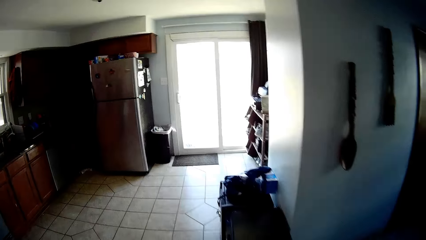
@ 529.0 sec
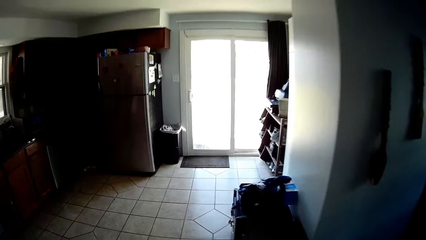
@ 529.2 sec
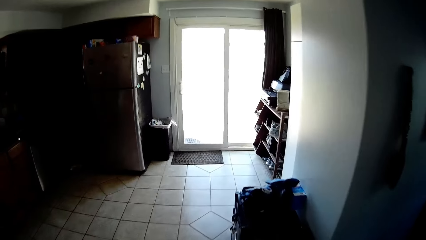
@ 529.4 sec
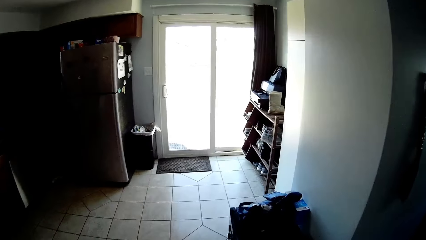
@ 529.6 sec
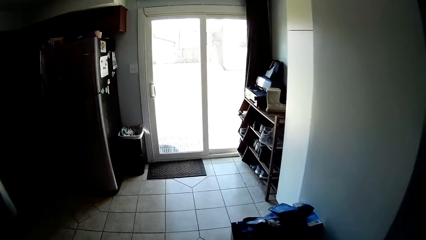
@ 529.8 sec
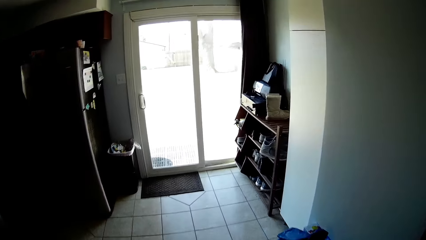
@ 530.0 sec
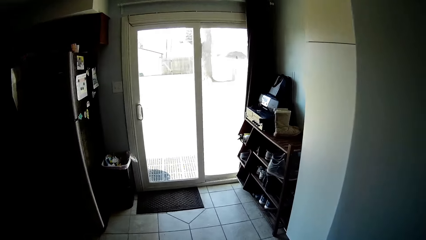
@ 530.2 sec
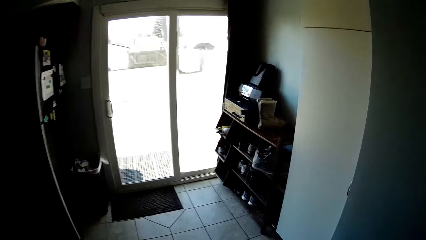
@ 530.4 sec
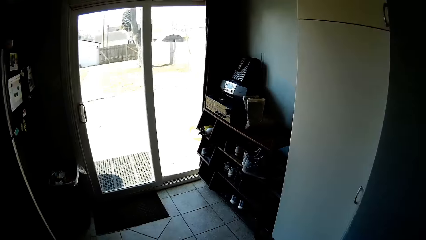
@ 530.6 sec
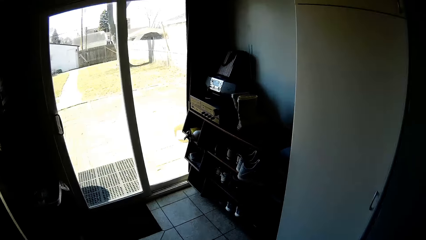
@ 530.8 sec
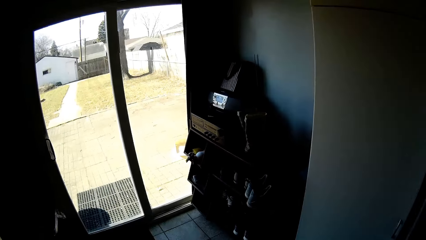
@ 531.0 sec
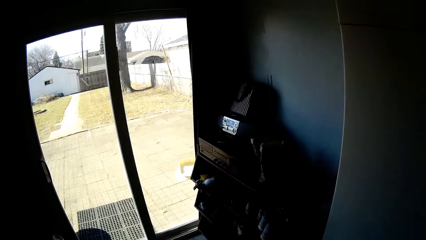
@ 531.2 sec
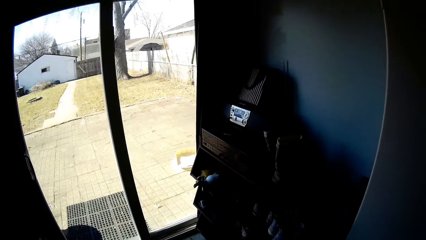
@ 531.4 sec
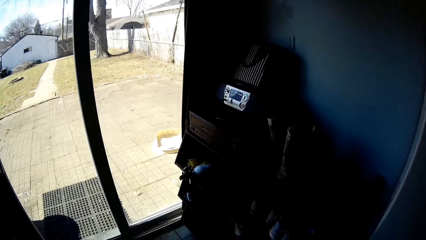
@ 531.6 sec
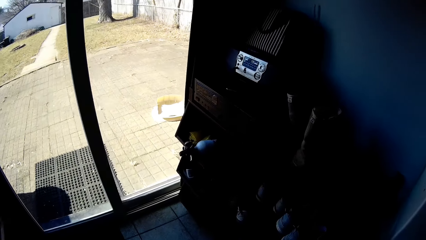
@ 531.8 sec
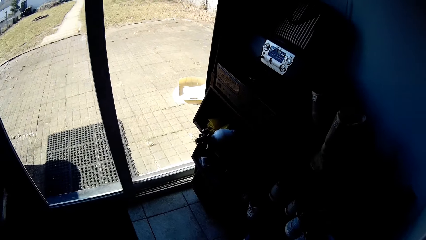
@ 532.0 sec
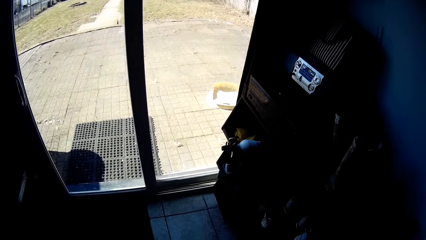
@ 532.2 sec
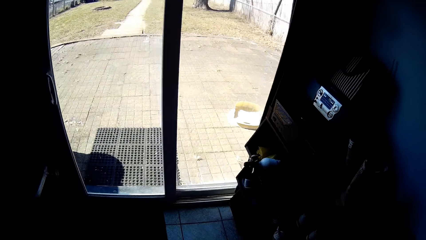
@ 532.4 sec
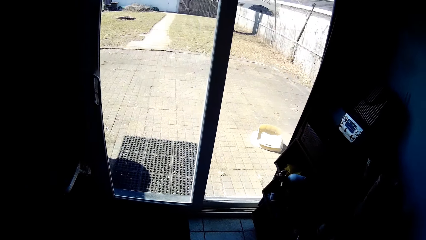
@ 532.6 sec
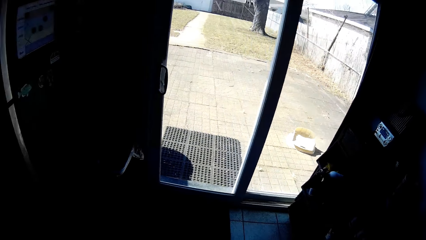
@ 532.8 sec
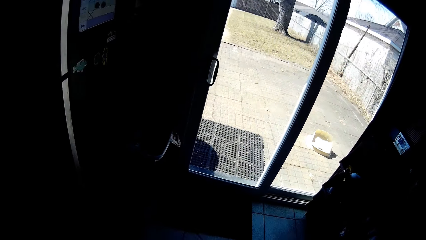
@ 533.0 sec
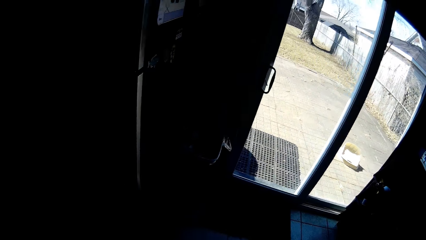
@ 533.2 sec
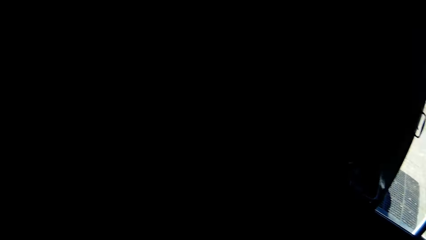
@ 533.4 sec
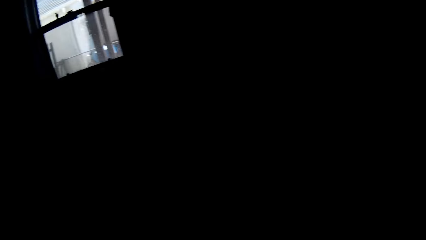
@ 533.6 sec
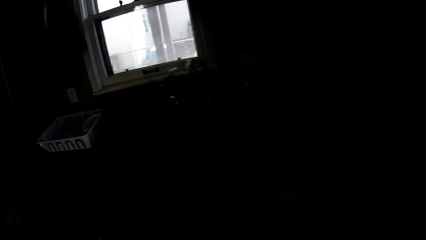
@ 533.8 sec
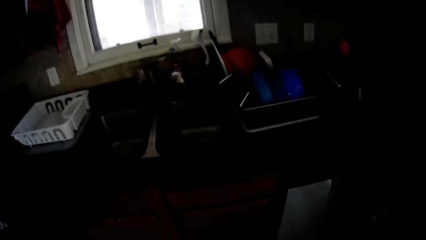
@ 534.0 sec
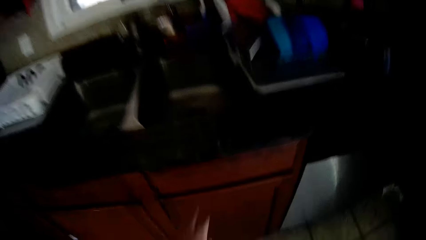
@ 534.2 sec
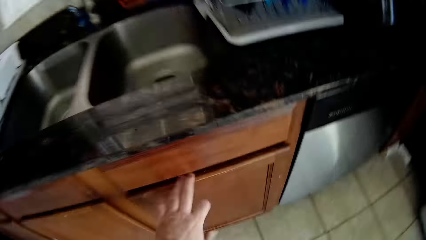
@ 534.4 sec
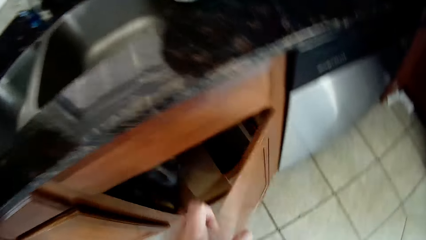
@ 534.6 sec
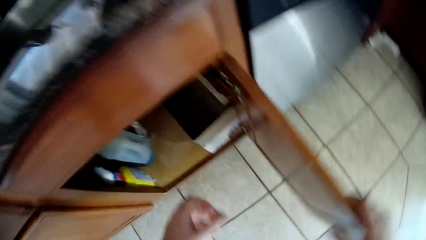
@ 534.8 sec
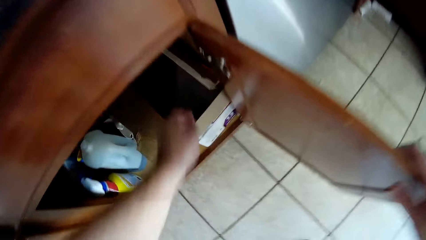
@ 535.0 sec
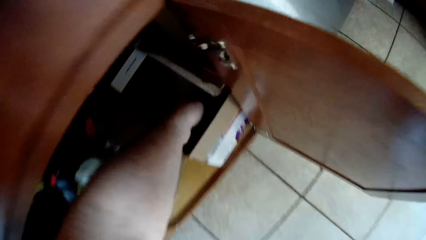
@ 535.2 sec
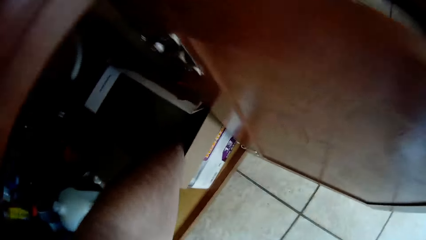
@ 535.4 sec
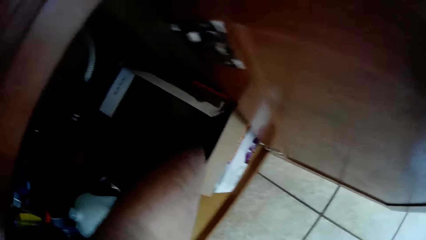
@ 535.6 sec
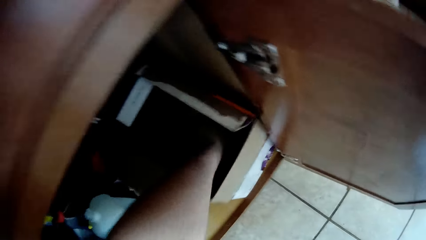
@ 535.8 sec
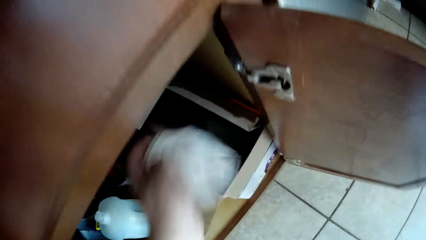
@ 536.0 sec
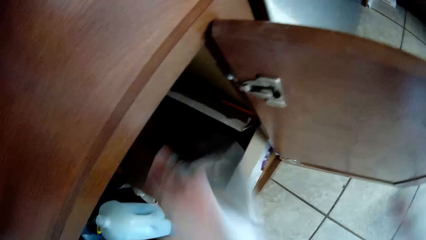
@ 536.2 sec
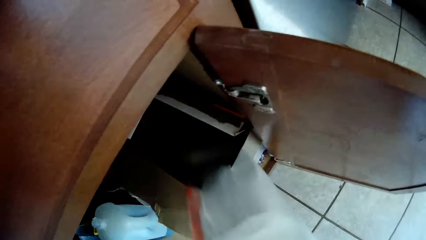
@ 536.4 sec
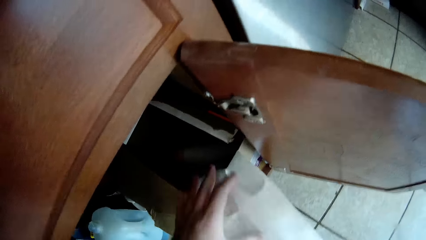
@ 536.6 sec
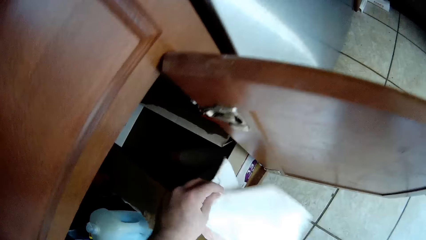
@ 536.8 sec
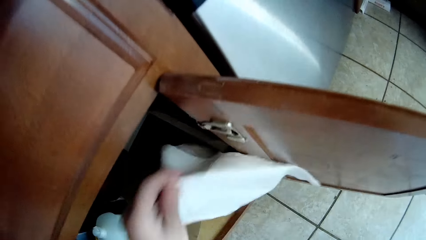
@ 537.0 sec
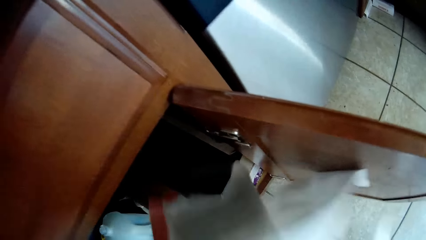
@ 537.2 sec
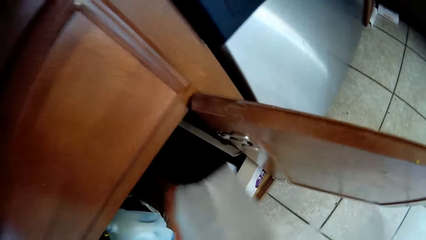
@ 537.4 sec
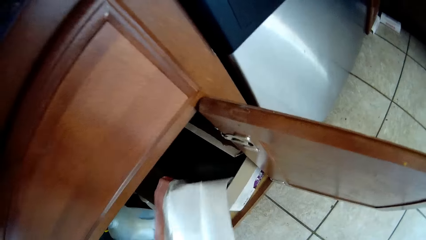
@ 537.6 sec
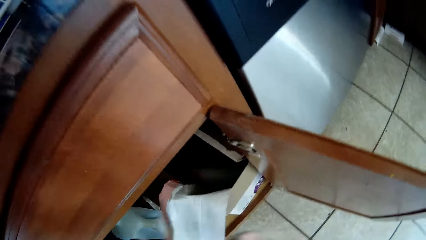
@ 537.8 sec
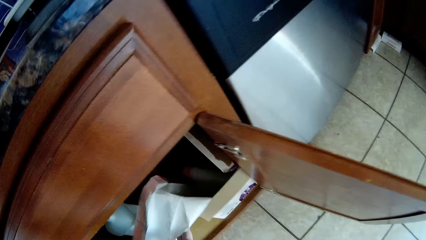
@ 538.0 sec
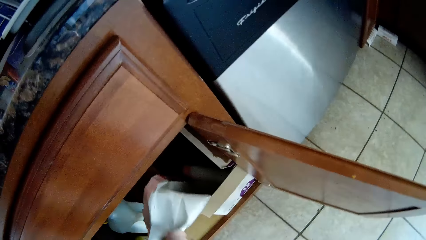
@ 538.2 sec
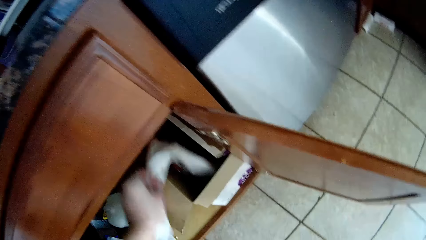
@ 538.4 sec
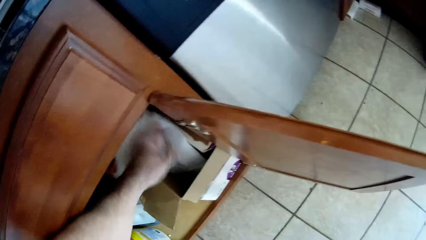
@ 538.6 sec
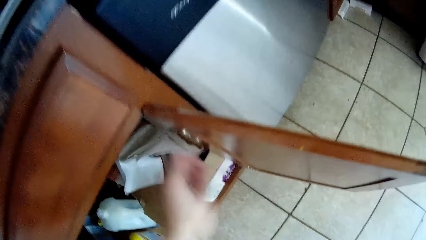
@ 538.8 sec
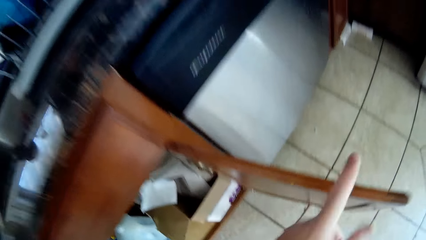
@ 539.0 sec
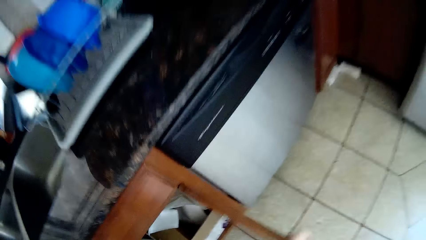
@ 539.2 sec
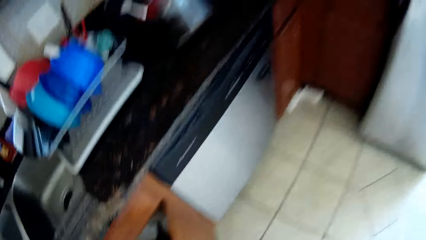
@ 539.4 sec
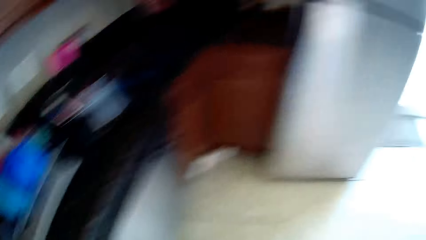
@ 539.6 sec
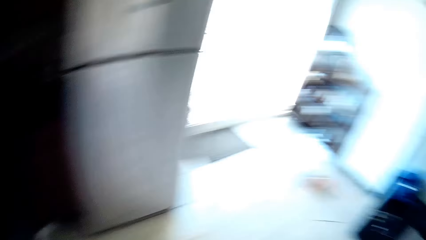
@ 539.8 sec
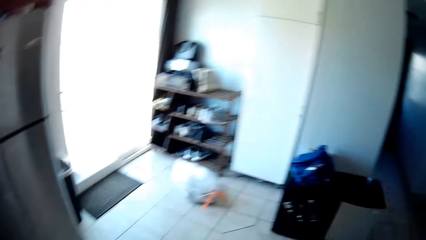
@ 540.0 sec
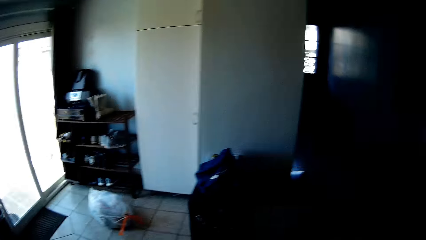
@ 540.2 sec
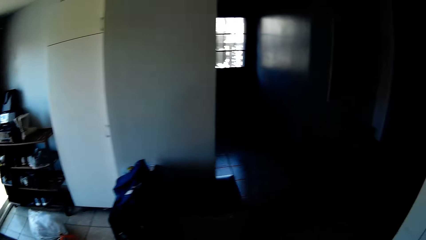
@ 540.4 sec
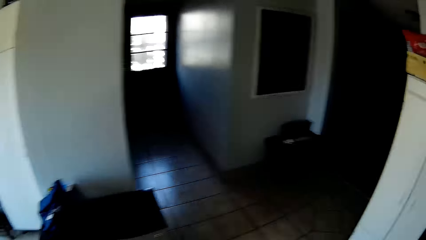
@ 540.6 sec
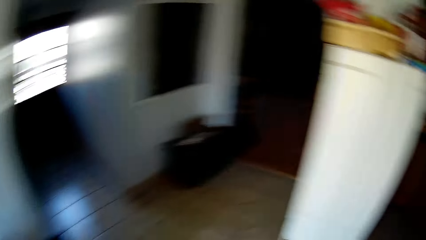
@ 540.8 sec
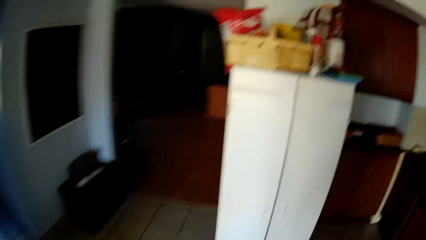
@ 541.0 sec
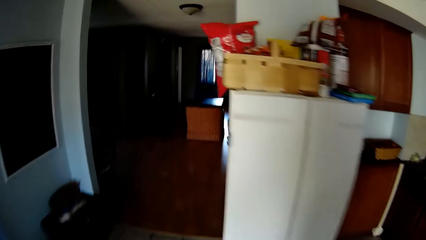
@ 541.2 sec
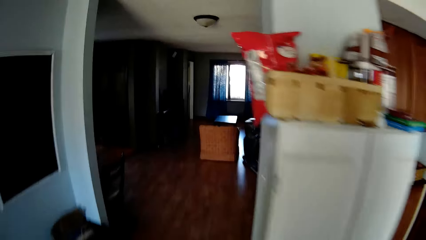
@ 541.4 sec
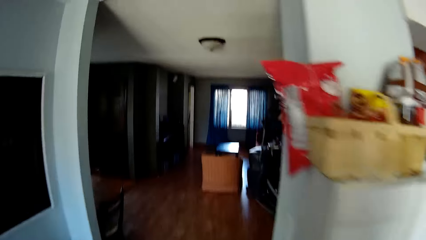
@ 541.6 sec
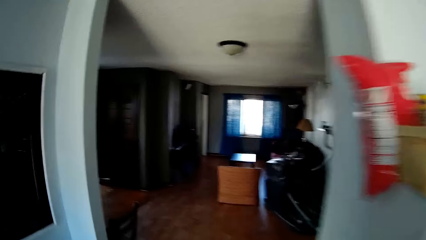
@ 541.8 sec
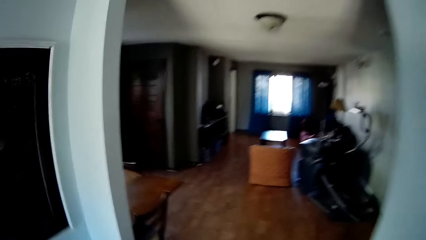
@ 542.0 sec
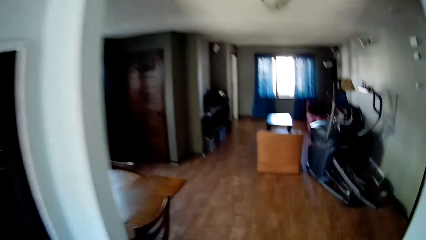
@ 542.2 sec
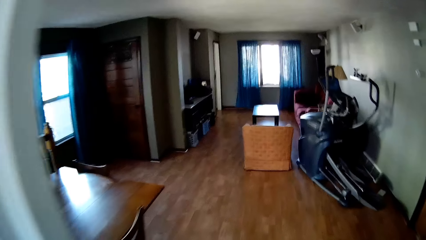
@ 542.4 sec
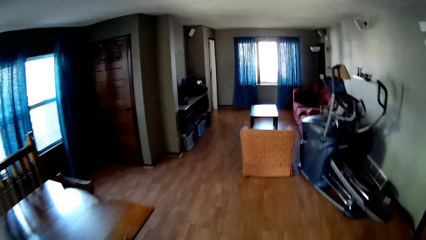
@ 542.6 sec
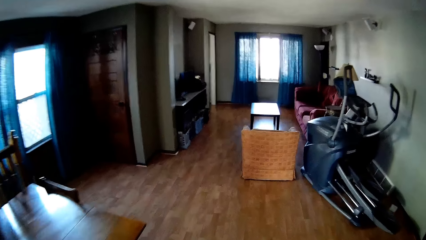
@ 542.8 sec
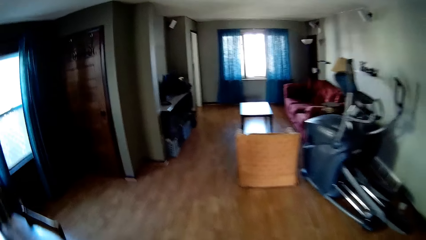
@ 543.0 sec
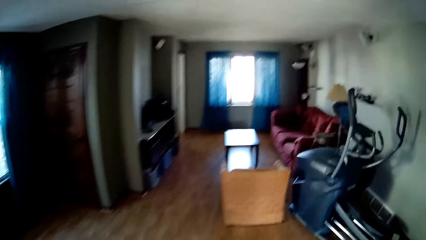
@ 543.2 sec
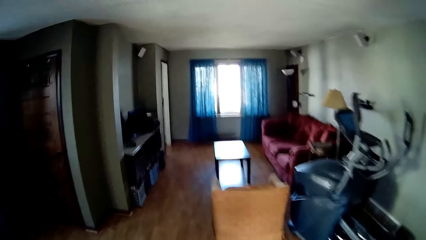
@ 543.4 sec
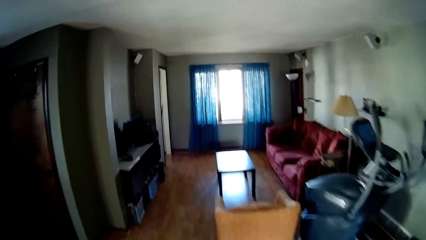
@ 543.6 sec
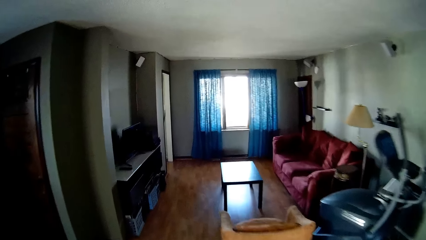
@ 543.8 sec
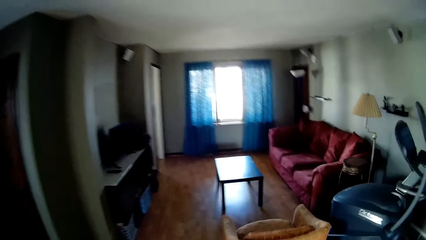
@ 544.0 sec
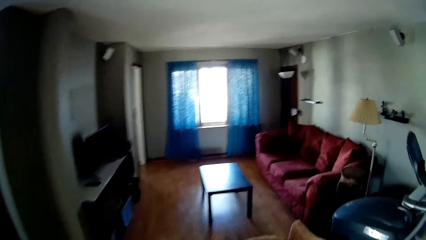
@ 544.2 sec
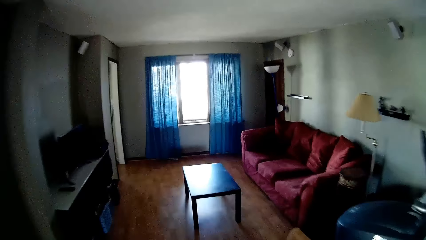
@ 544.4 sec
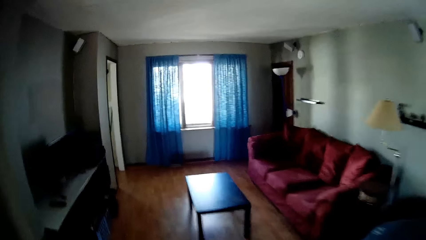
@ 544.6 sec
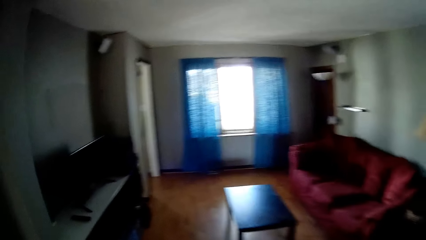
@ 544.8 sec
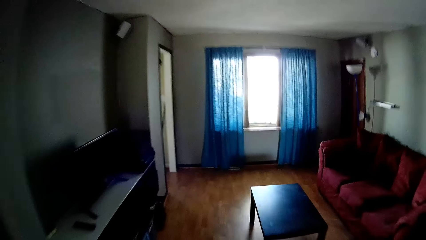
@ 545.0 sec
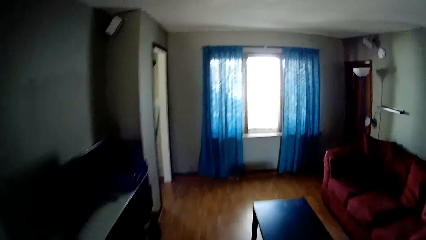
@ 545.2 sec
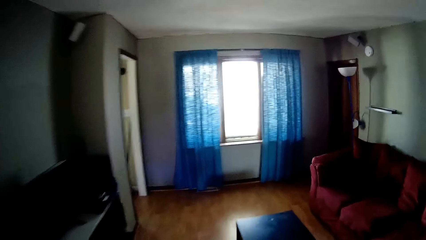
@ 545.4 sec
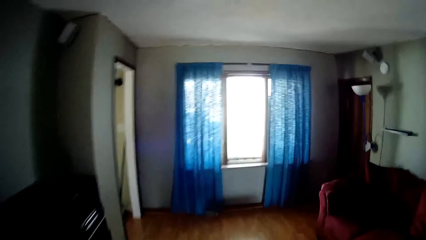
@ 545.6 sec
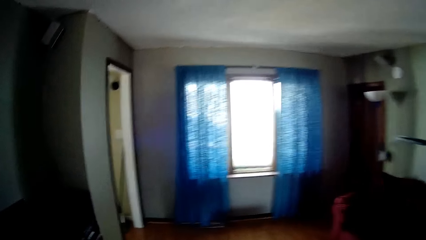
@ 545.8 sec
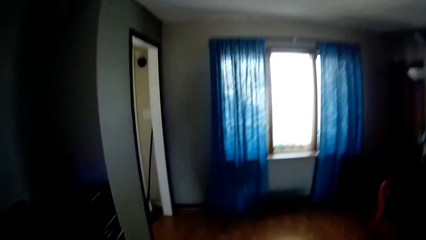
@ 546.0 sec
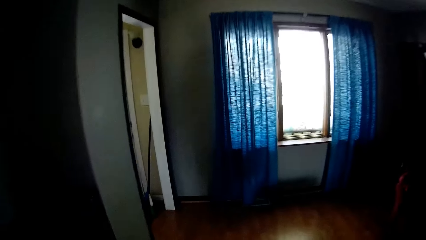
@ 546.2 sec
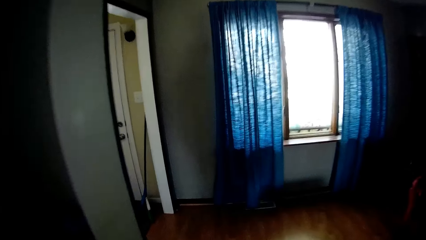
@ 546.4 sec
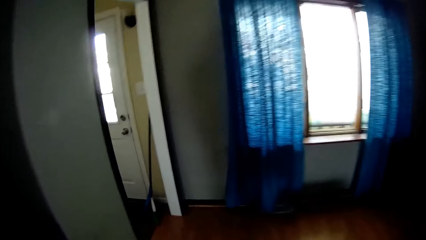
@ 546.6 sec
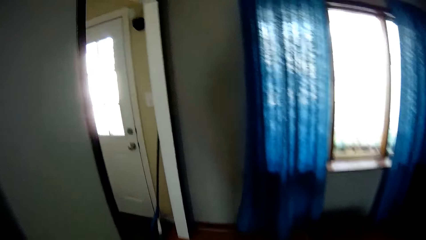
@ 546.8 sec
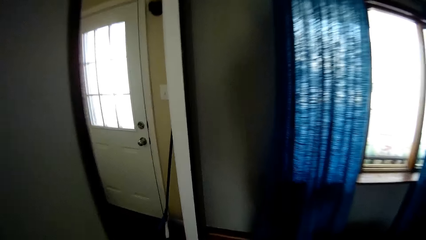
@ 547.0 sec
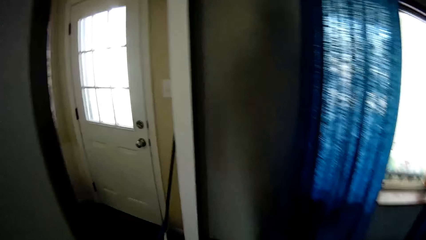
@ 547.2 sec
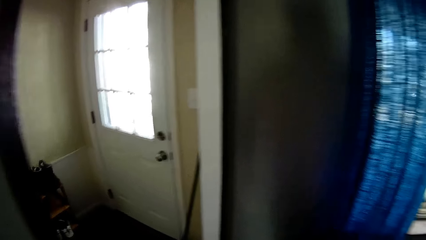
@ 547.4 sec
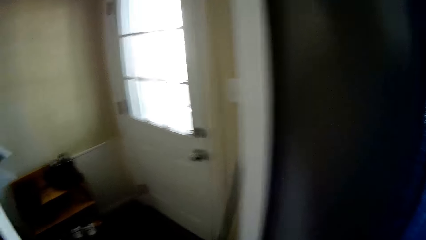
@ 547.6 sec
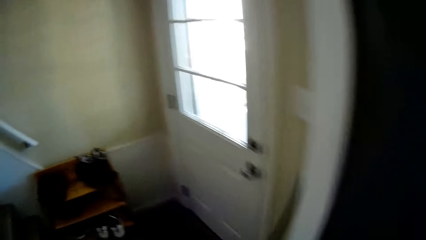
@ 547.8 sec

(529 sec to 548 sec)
The camera wearer walks towards the door. They look back. They open a wardrobe. They pick up a waste bag. They pick up a paper from the wardrobe. They return the paper inside the wardrobe. They close the wardrobe. They walk back towards the living room.
